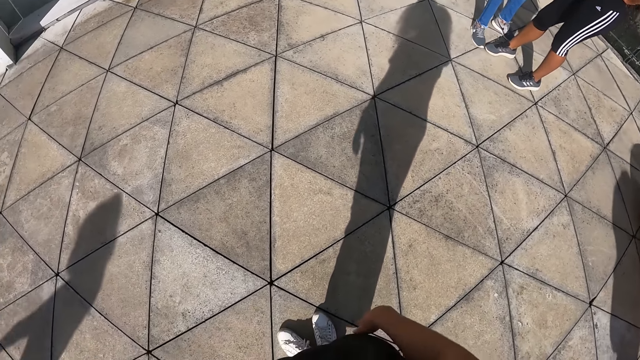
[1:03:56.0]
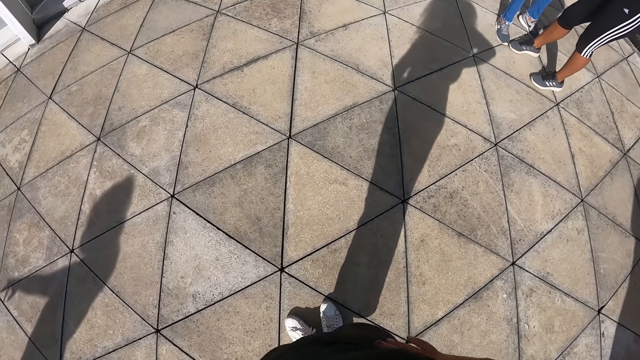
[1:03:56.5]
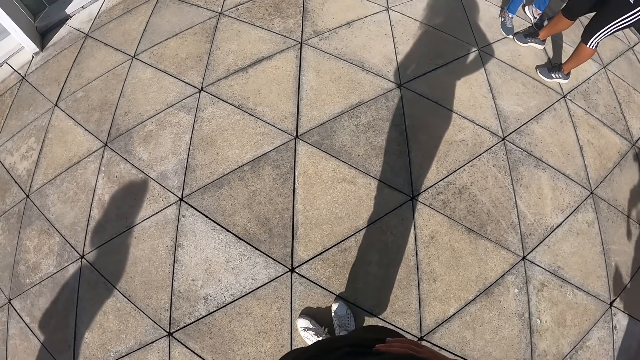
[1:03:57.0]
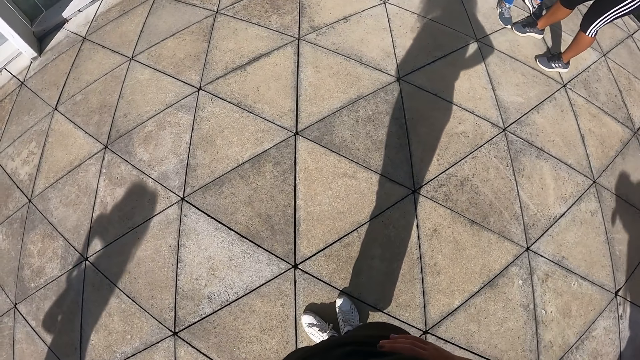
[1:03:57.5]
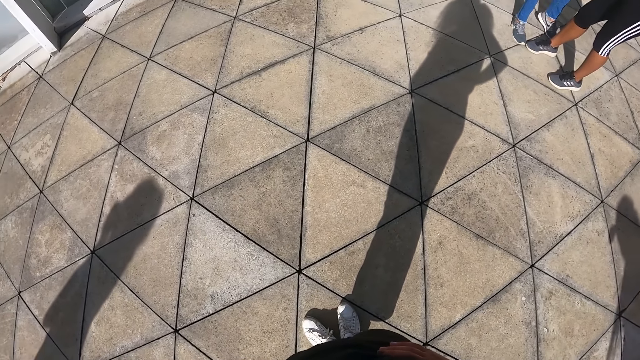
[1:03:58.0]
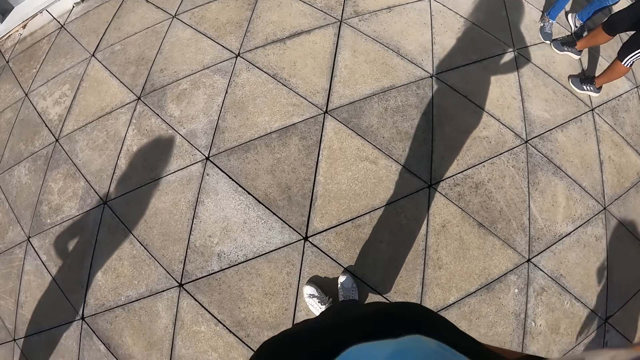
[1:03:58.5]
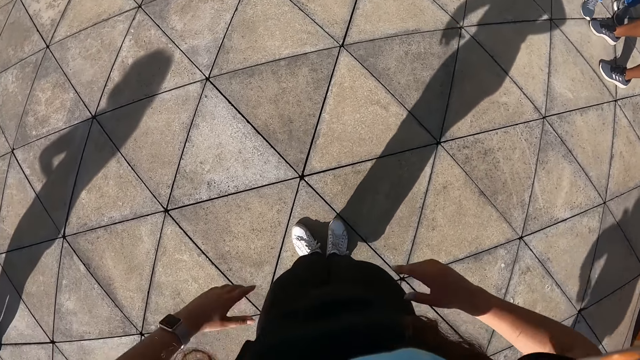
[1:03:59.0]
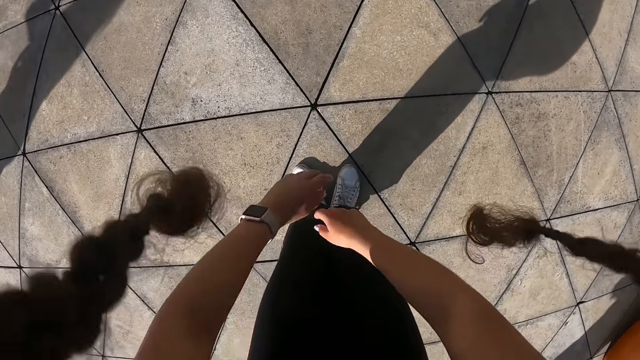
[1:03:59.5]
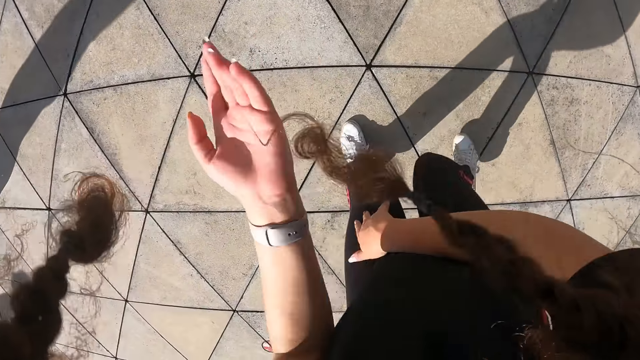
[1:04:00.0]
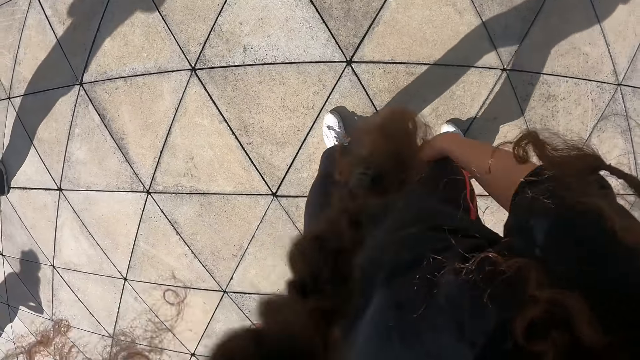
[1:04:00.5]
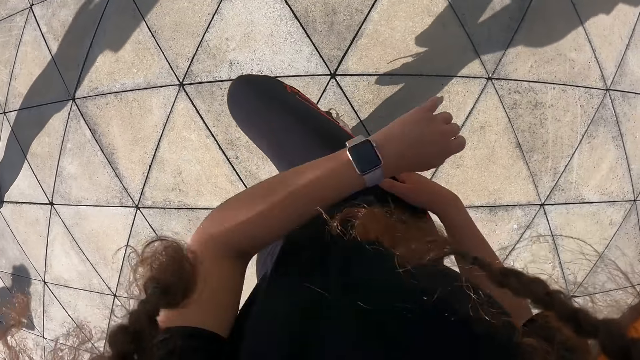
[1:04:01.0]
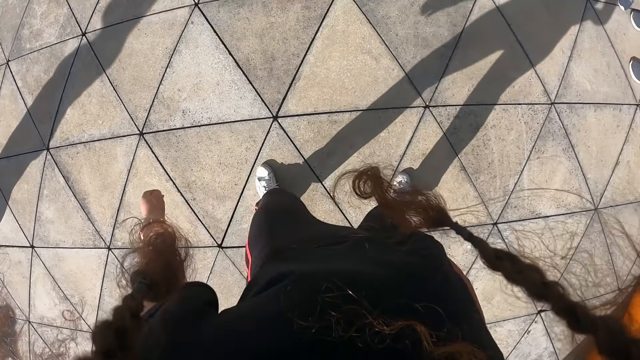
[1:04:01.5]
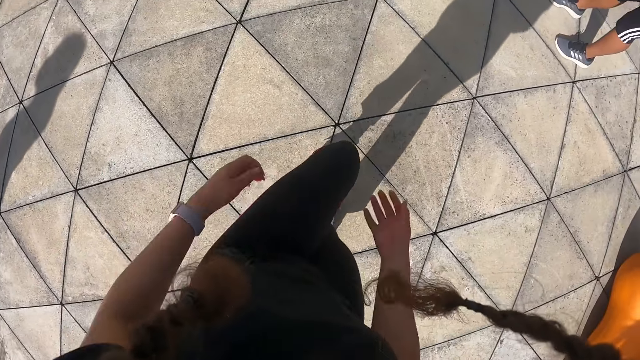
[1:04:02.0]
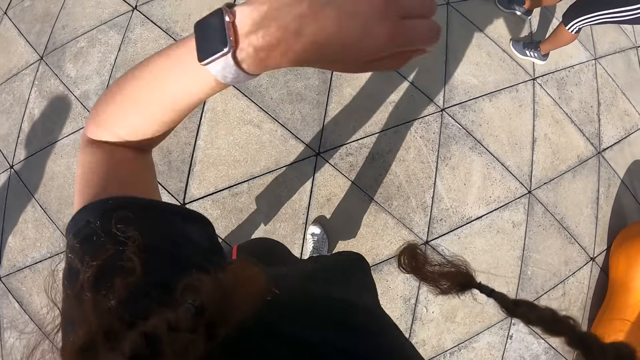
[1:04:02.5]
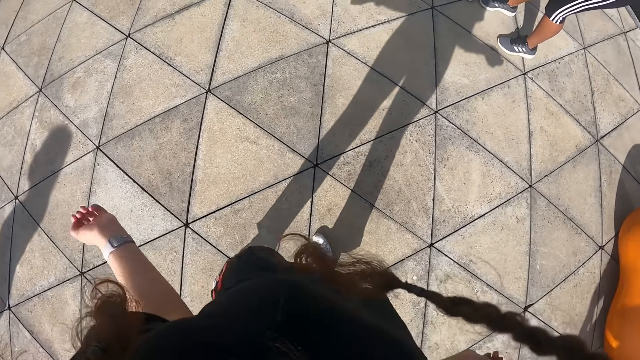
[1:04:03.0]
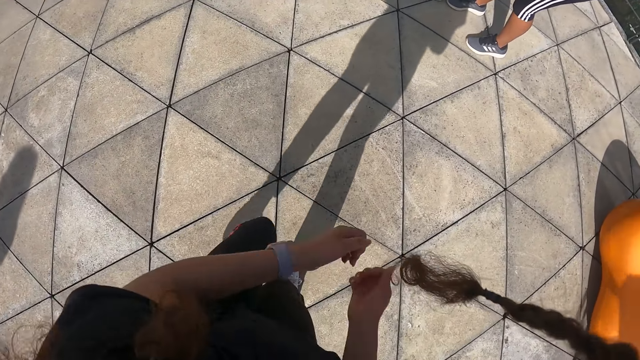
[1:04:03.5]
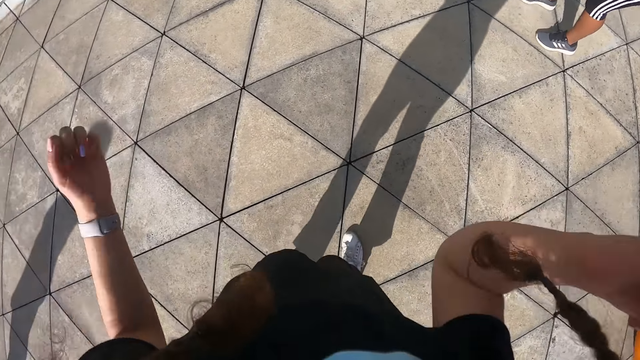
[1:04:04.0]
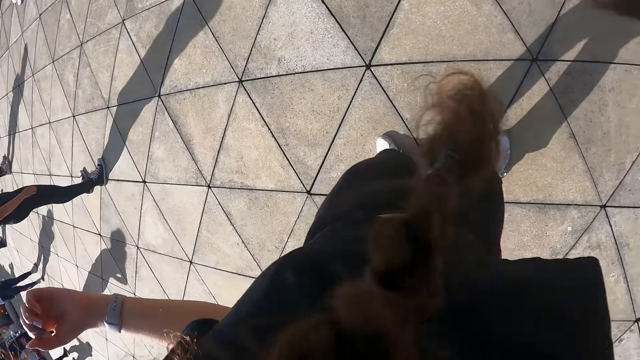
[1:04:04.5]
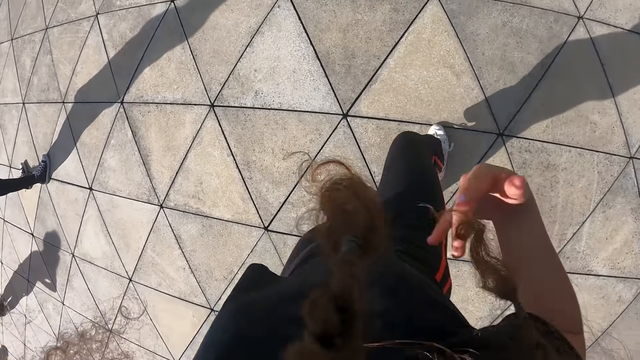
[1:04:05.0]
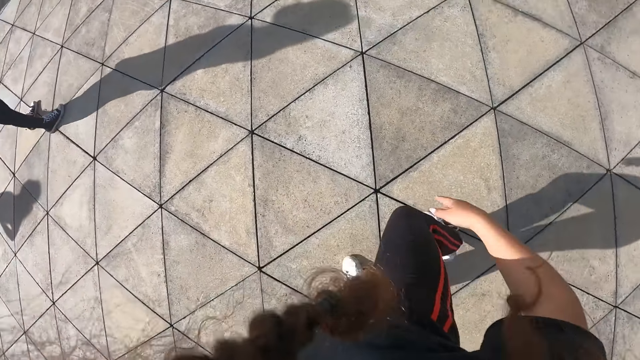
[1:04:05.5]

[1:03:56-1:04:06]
The camera wearer puts both hands on her waist. She exercises with a group of people. She dances.

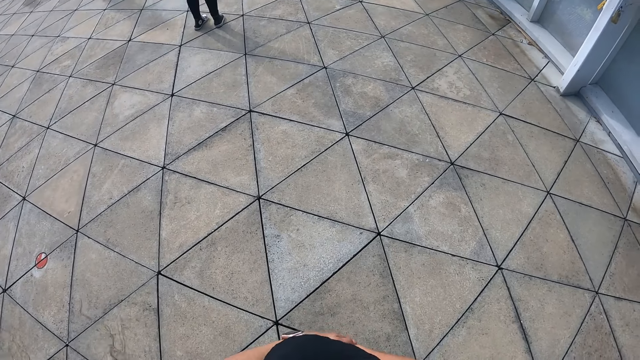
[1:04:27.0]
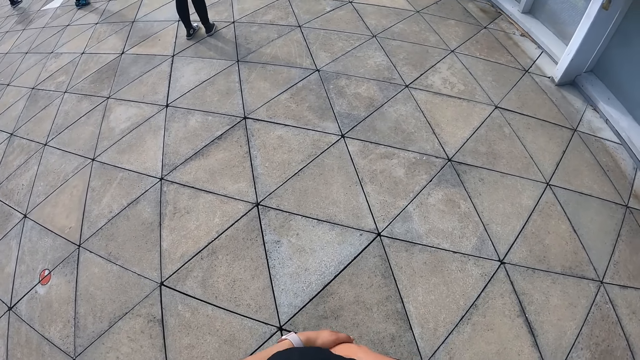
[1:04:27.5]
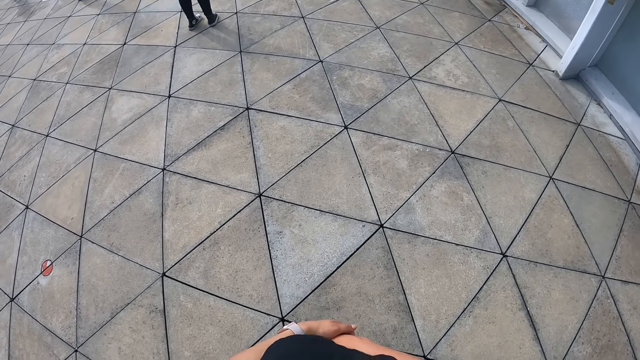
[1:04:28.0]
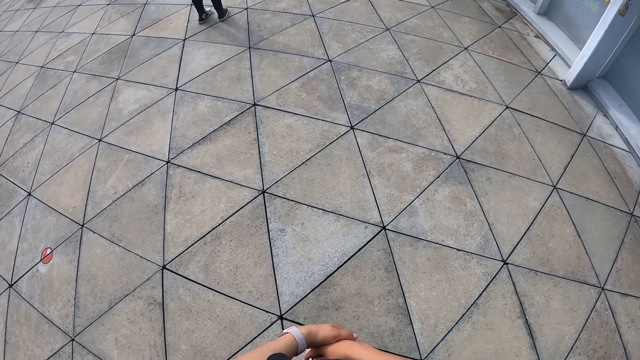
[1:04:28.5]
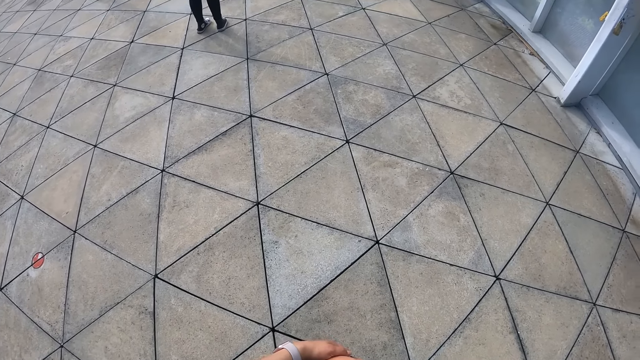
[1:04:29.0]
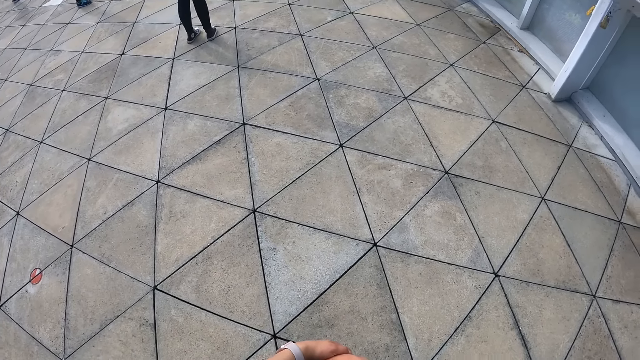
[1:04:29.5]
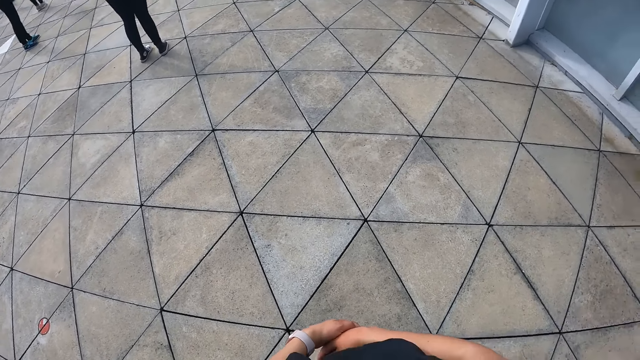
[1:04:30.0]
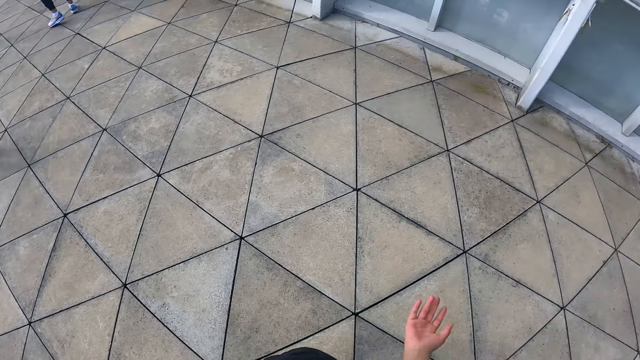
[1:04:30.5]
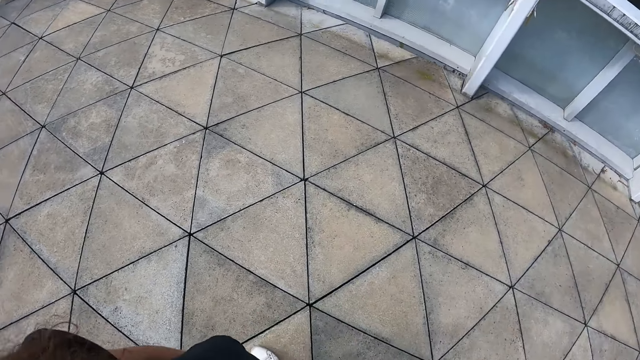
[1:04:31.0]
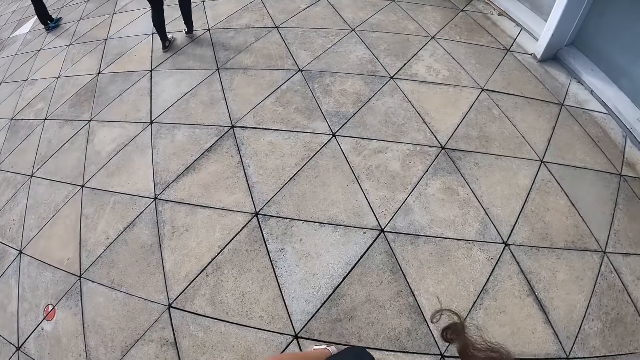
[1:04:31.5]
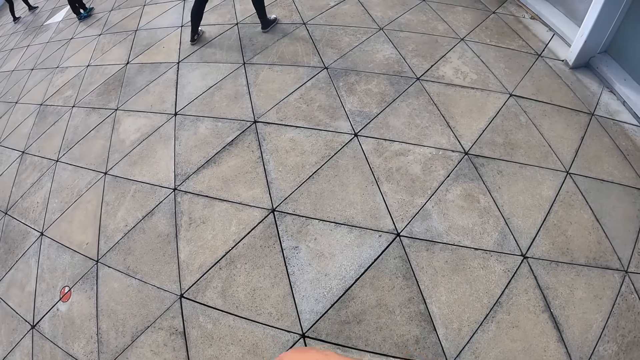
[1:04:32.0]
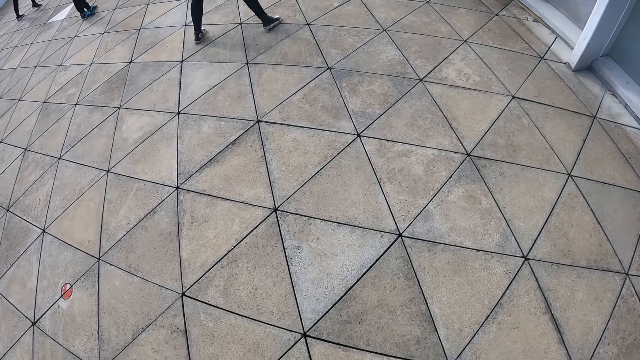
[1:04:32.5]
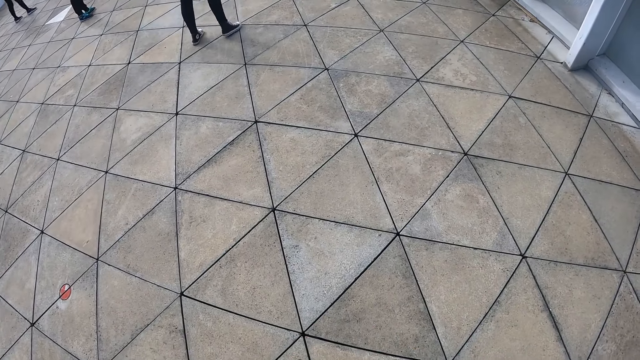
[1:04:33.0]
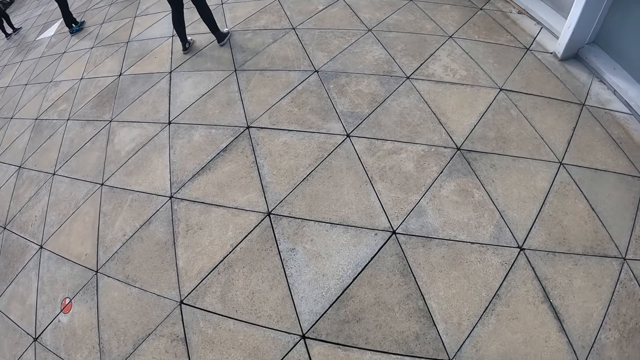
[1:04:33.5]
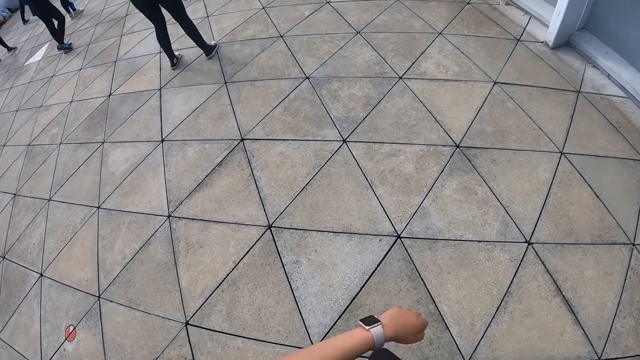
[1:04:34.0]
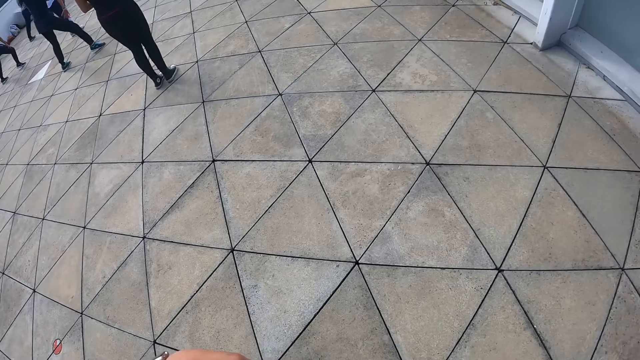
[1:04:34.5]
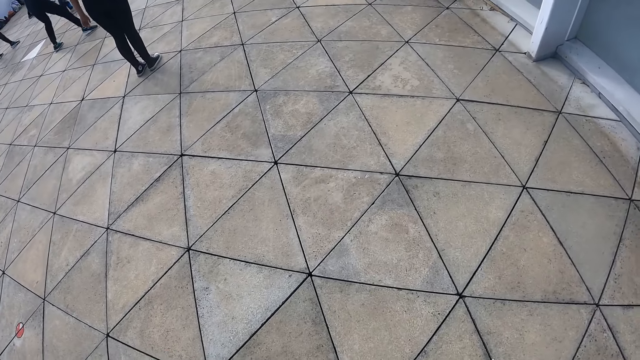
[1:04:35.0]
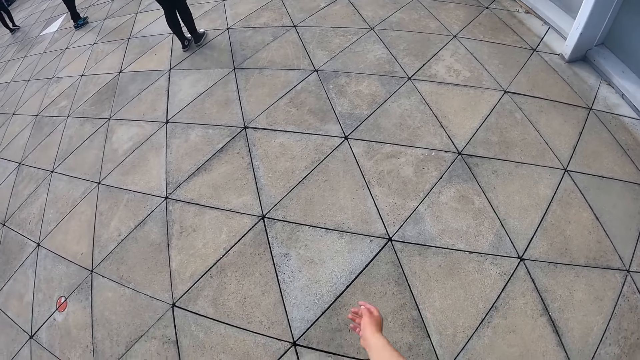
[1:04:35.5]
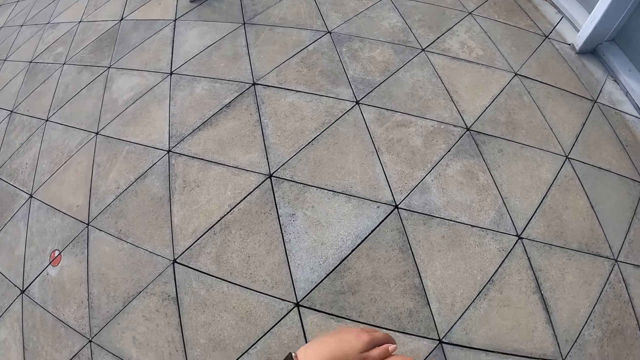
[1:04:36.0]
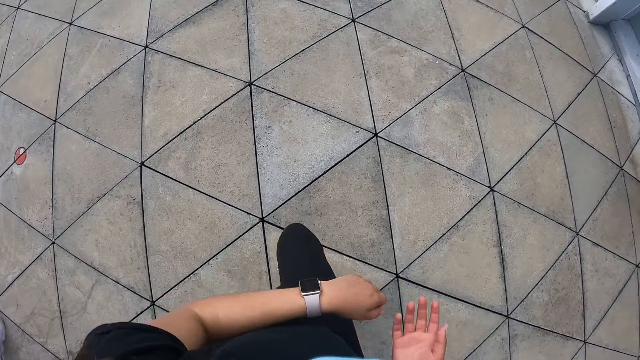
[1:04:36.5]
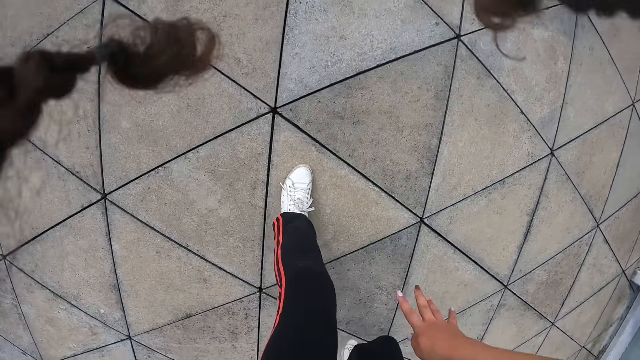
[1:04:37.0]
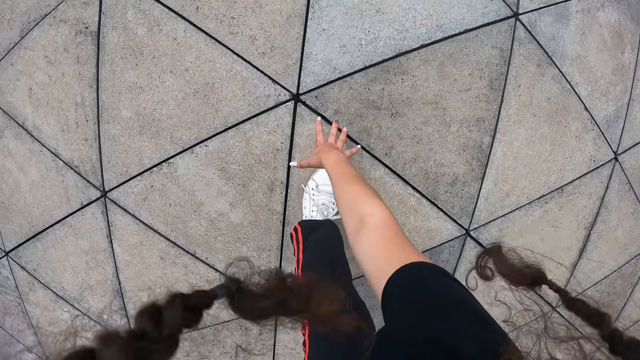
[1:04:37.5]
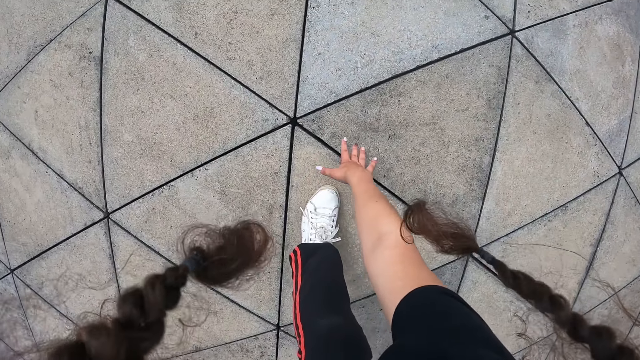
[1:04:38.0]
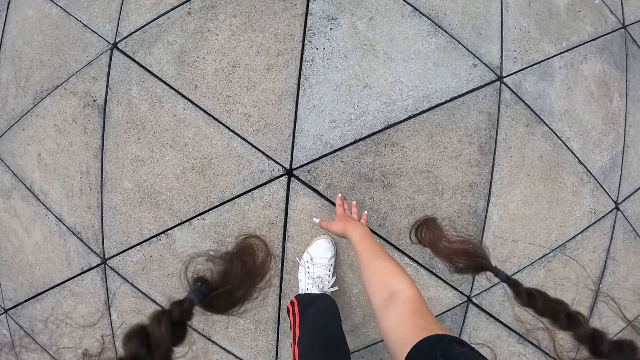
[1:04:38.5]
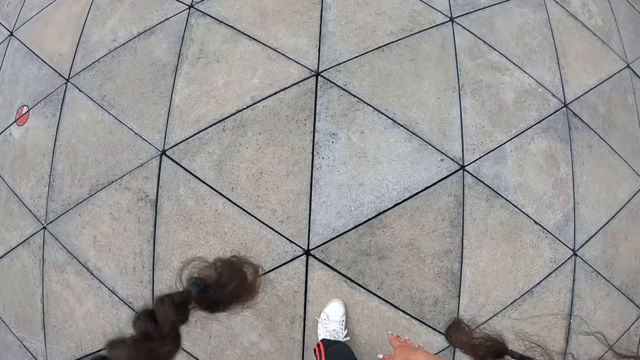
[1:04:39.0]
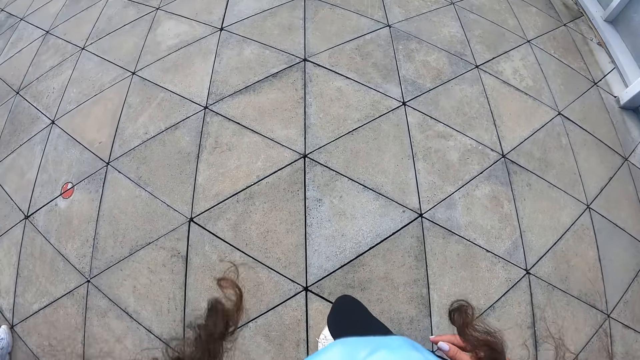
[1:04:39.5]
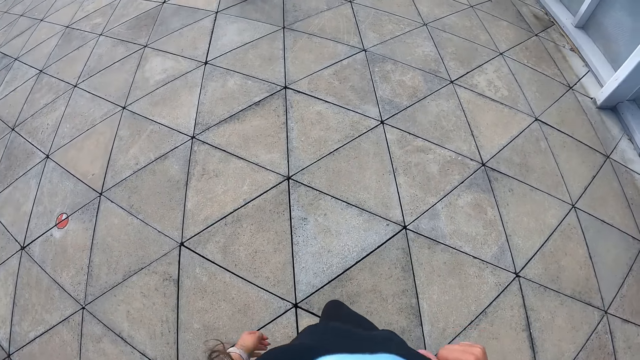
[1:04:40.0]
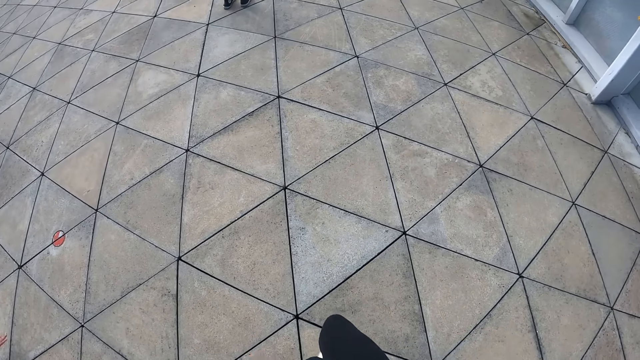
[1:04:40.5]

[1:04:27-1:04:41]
The camera wearer clasped her hands. She exercises with a group of people. She touches the ground.
